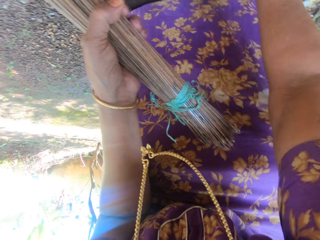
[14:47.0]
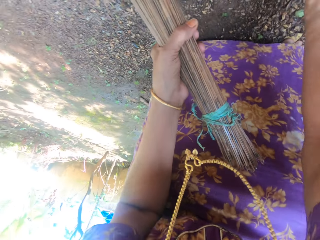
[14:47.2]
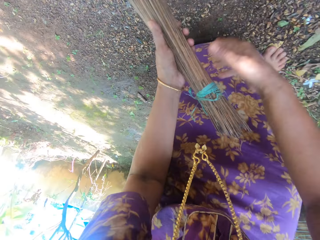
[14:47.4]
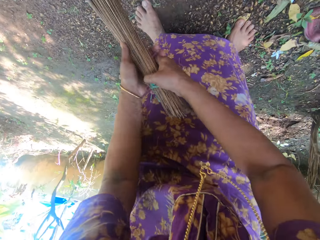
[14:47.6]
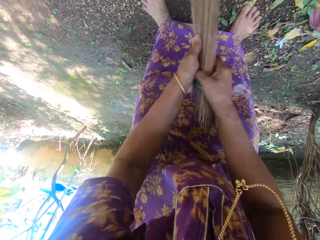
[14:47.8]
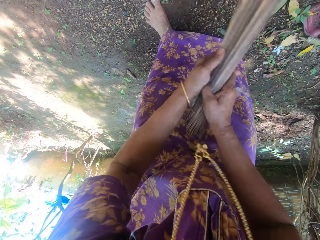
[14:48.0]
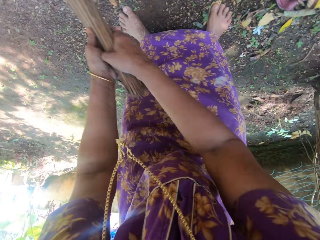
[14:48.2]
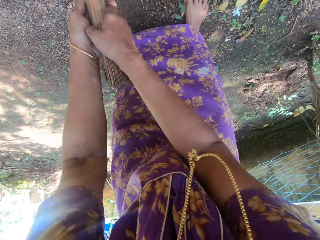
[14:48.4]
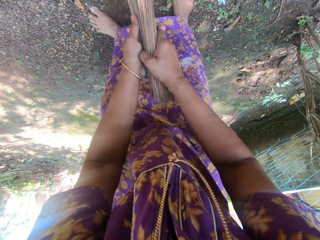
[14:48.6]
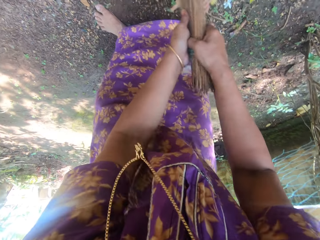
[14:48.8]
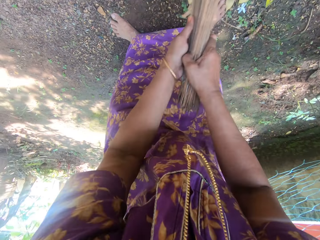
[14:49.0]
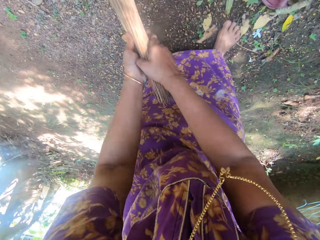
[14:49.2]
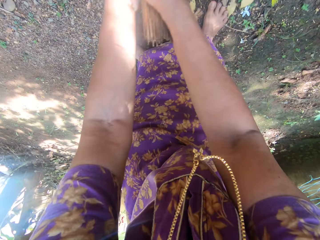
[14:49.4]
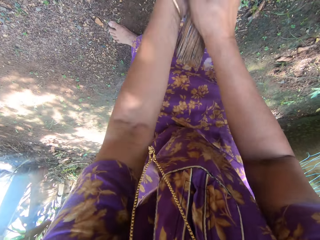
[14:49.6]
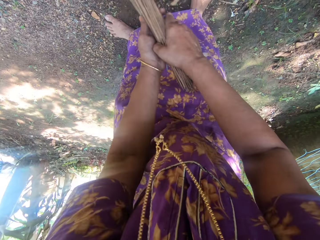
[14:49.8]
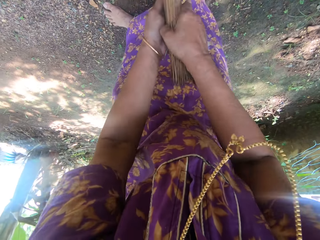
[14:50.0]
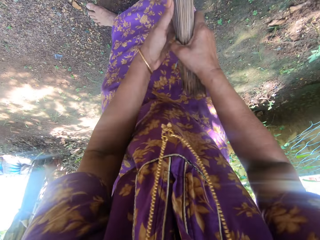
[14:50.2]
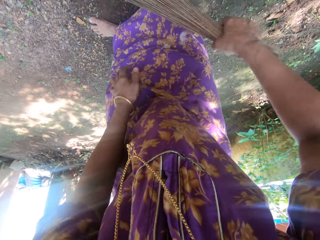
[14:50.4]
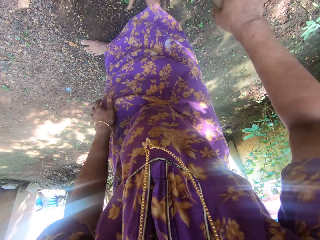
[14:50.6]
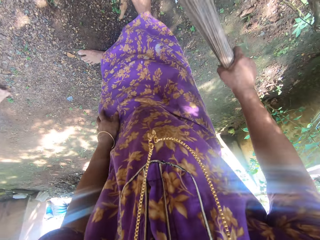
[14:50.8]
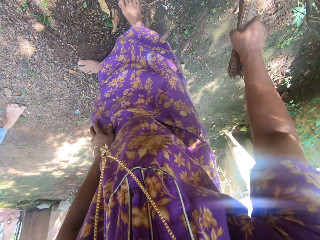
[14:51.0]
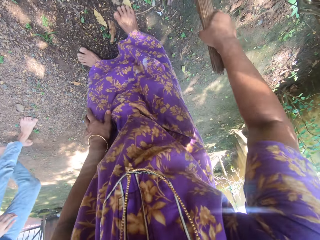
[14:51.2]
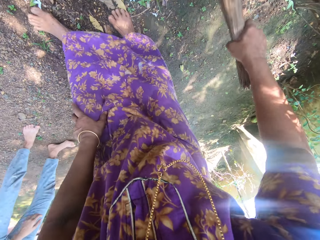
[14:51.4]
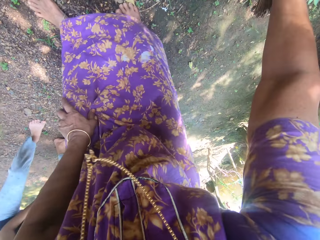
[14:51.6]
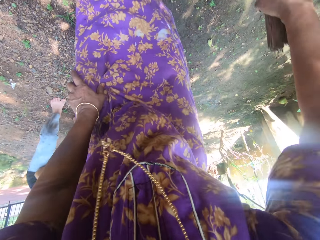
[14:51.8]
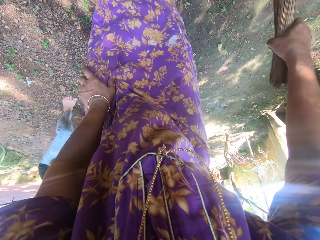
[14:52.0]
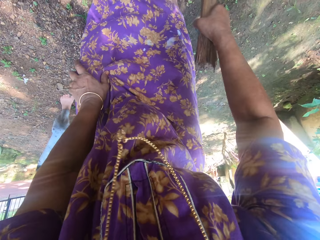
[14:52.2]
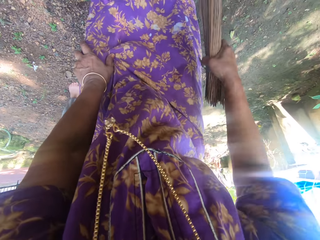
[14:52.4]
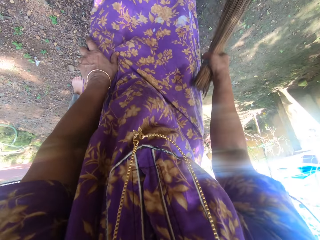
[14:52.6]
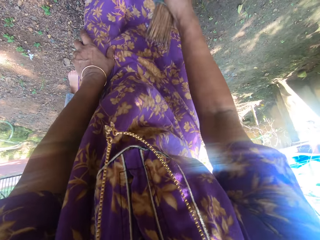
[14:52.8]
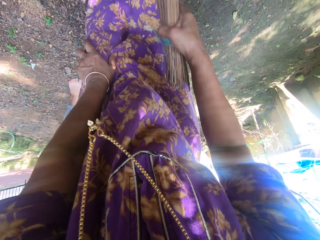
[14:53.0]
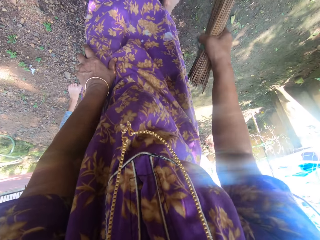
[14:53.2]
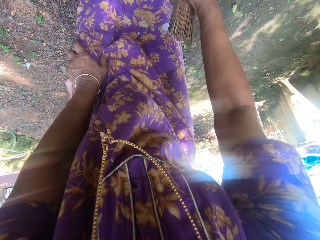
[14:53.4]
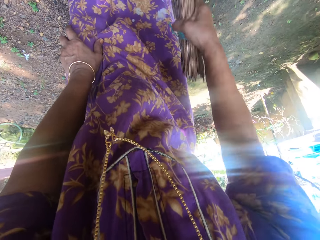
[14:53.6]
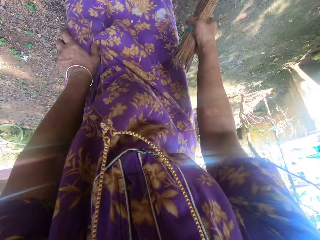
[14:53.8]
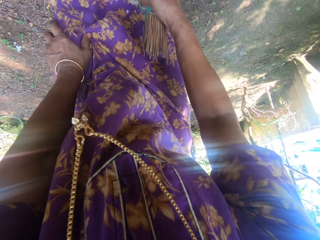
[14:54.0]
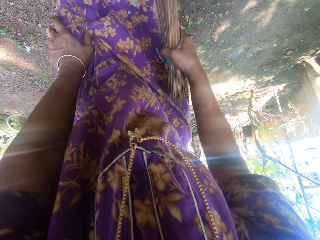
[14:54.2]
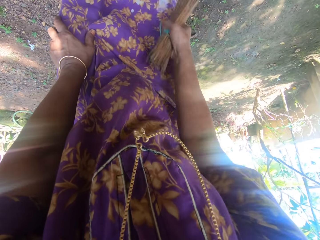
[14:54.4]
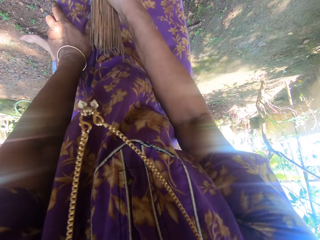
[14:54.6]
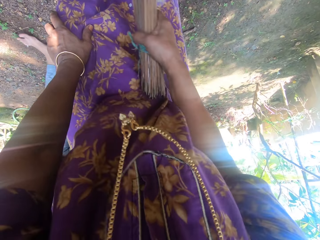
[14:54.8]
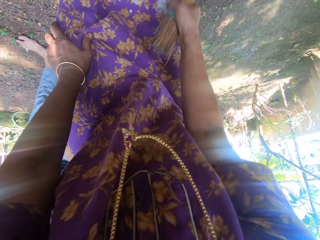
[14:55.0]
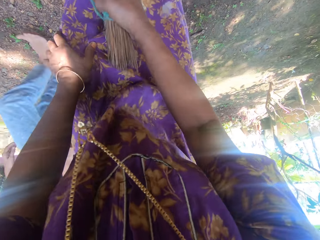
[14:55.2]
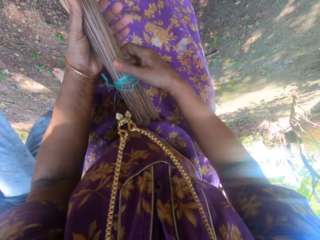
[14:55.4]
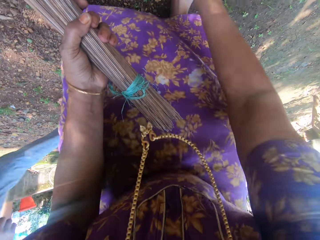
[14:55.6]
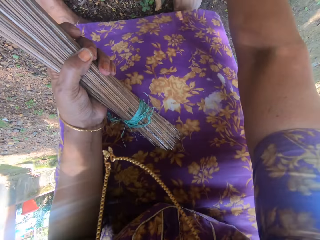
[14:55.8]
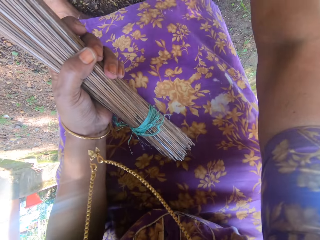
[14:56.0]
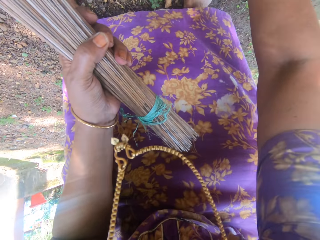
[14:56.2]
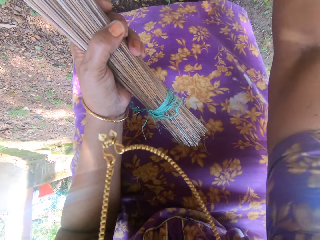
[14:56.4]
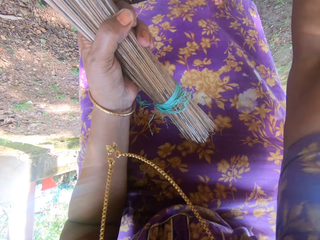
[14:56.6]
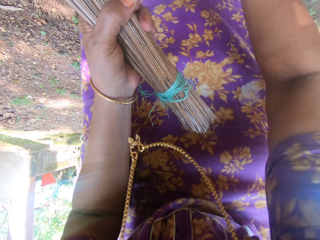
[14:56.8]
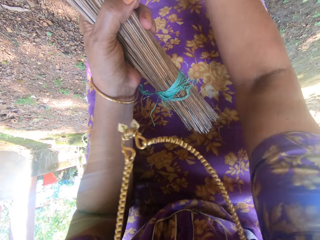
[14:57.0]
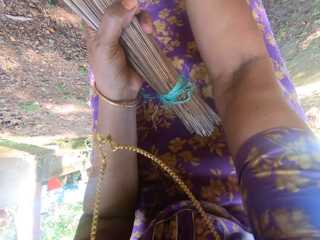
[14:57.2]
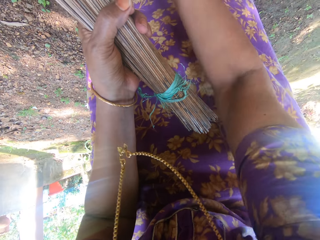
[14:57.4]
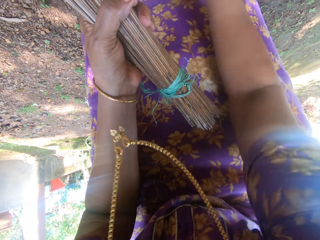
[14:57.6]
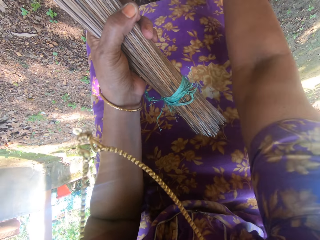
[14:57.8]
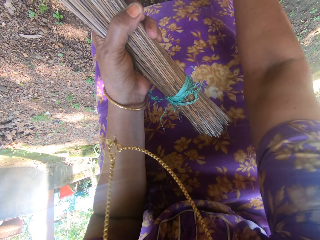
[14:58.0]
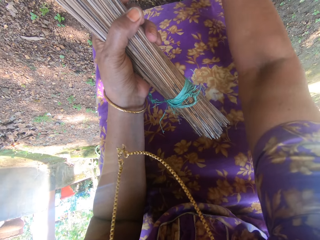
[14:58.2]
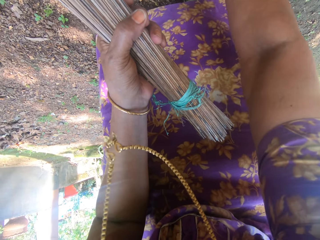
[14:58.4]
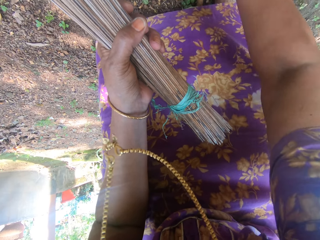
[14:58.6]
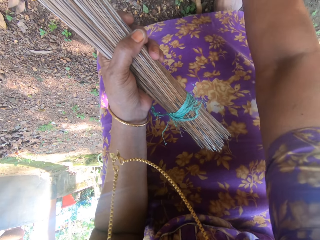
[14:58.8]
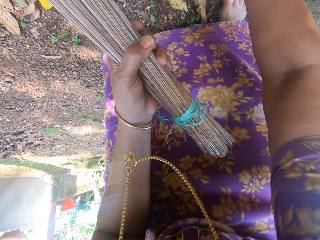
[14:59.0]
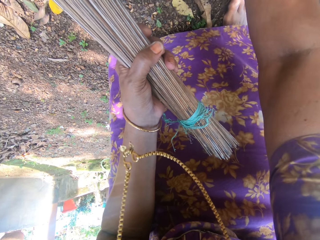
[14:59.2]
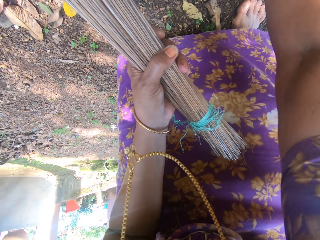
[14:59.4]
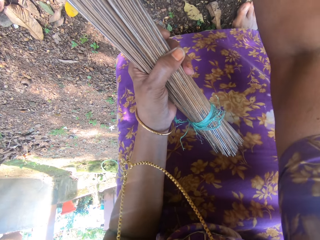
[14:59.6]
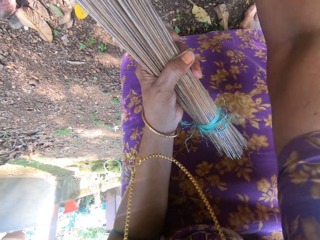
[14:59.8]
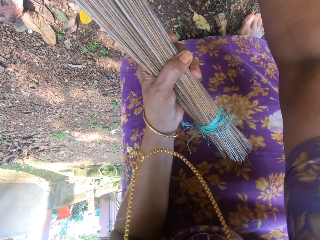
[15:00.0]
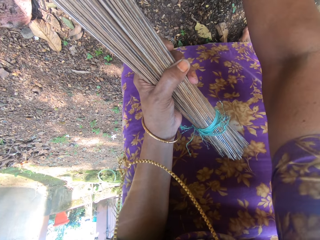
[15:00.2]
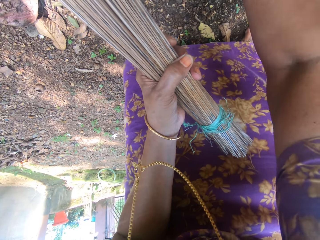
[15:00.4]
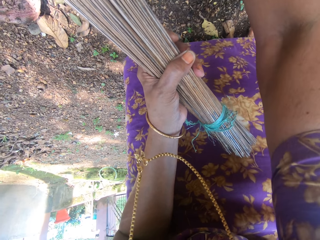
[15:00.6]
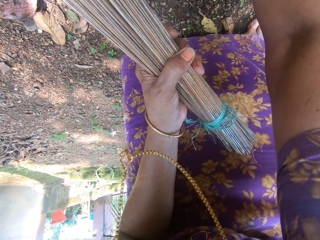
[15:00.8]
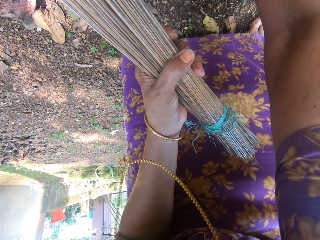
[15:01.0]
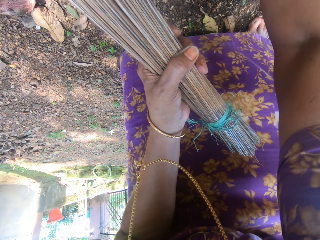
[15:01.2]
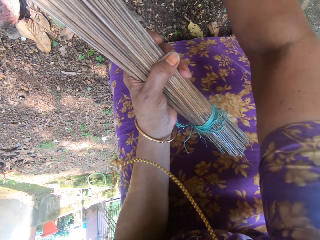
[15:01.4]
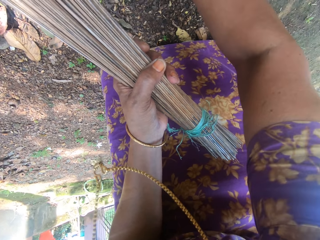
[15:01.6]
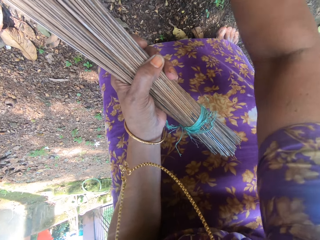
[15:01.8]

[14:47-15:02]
The camera wearer sweeps around the compound. They sweep the ground. They collect the dirt. They unroot grasses from the ground.

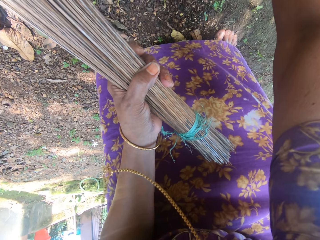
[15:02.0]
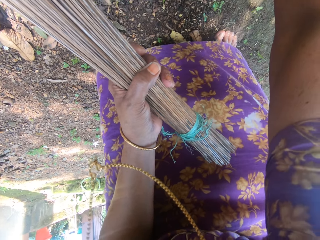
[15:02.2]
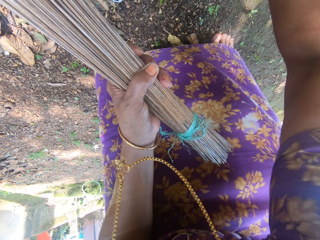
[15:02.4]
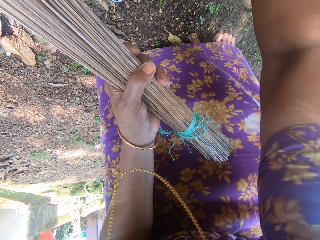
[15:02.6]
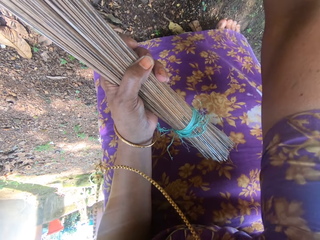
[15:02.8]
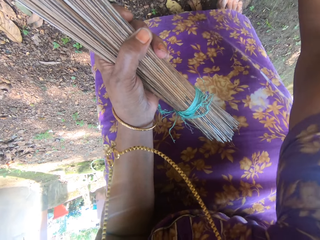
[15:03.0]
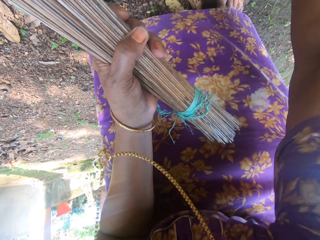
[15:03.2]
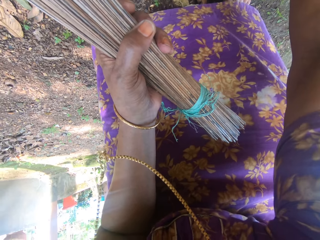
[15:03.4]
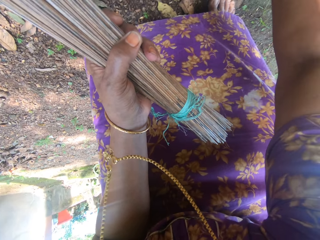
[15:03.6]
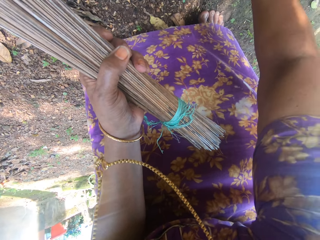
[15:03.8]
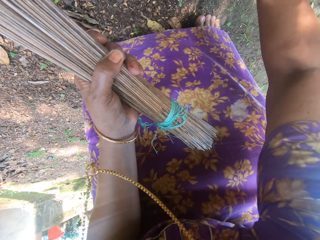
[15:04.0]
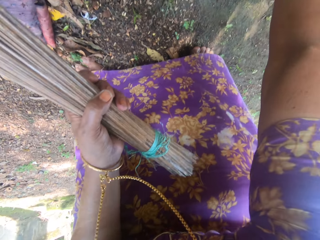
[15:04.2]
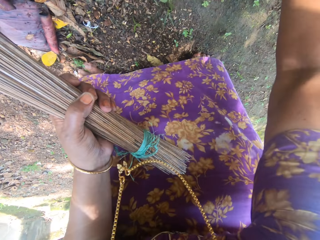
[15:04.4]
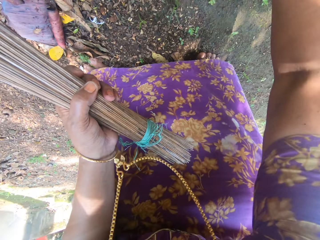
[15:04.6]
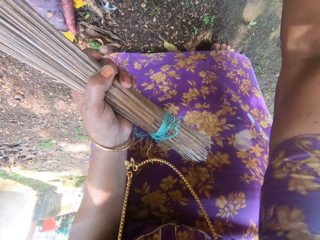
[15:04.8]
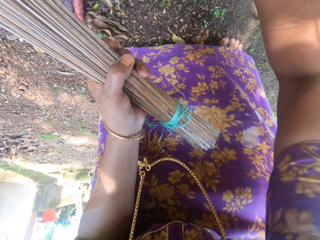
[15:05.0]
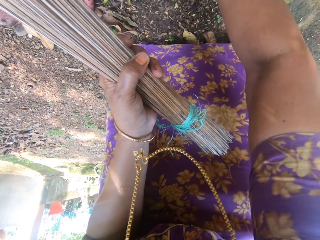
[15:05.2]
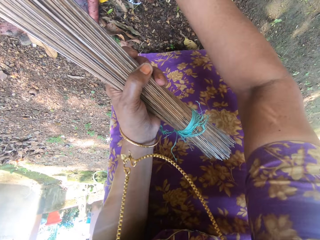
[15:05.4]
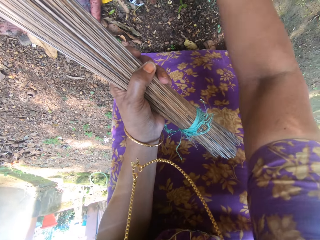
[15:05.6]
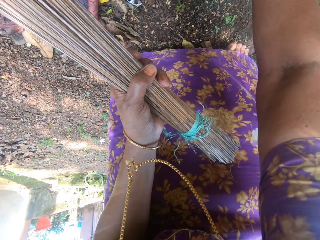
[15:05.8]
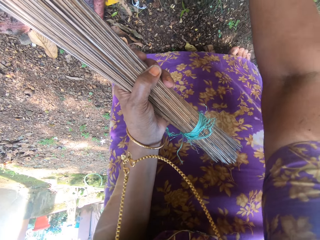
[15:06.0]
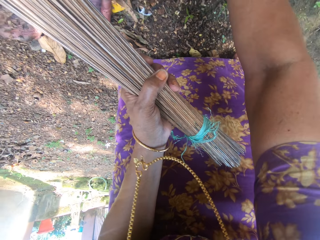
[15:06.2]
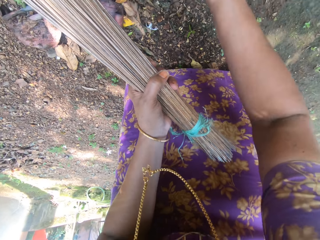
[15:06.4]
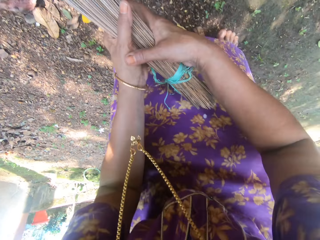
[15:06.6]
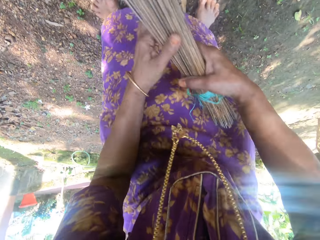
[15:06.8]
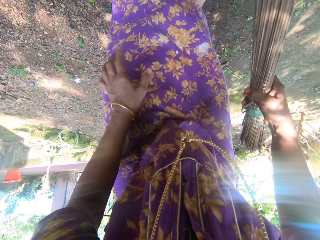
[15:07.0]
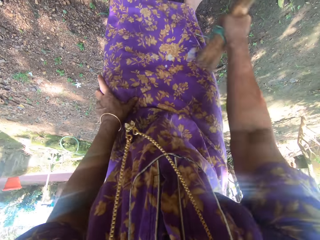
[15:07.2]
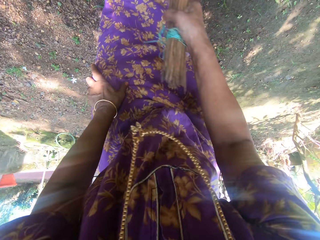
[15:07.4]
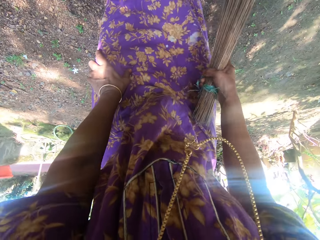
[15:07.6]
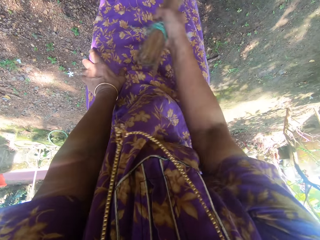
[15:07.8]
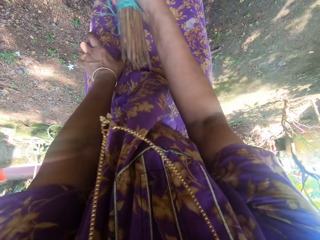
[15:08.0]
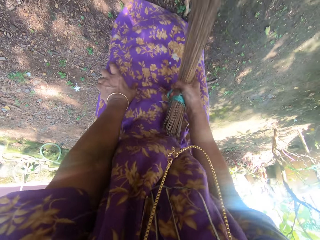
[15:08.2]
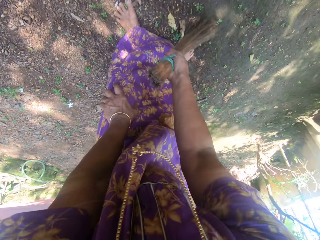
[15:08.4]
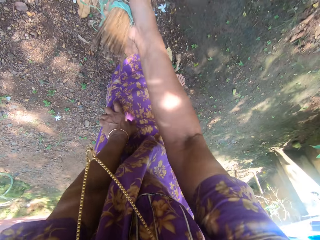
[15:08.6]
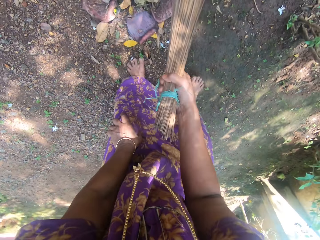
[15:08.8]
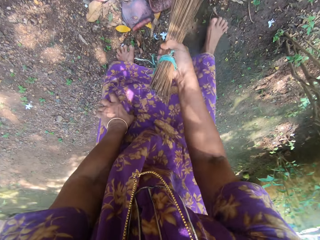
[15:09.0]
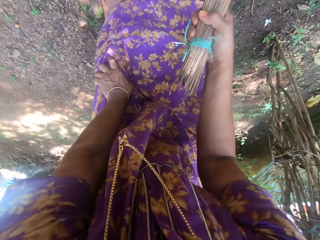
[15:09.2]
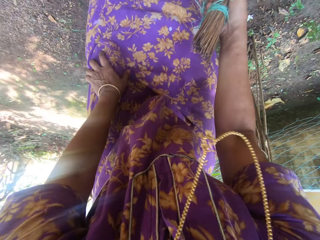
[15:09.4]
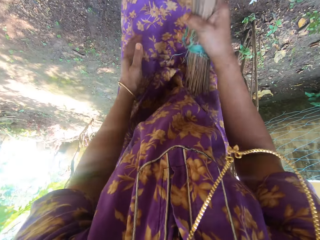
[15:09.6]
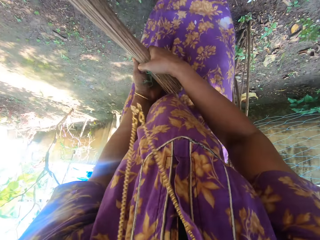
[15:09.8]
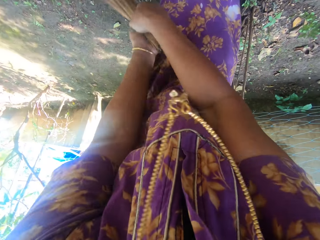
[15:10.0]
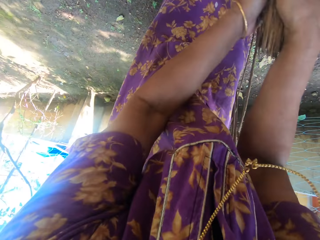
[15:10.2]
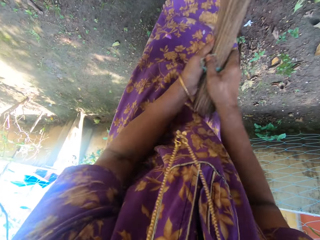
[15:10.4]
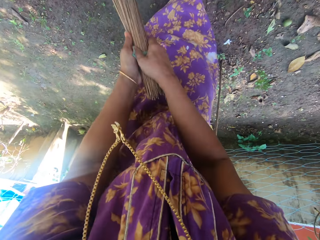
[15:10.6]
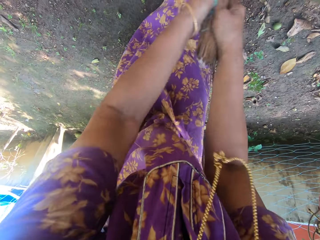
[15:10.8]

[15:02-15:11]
The camera wearer sweeps around the compound.
